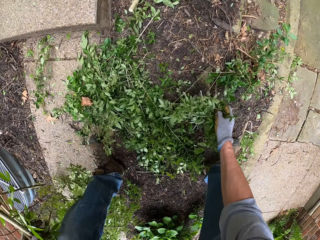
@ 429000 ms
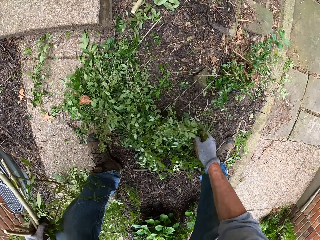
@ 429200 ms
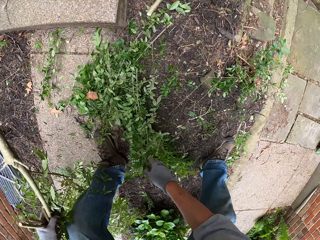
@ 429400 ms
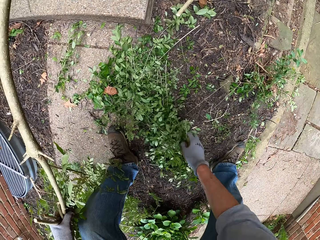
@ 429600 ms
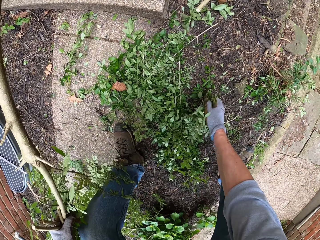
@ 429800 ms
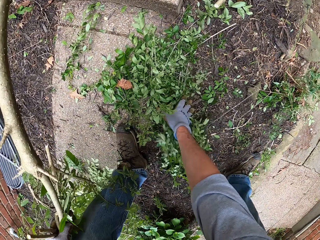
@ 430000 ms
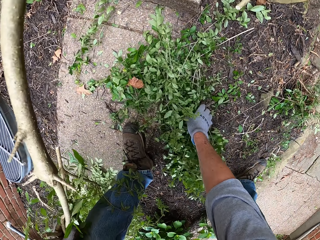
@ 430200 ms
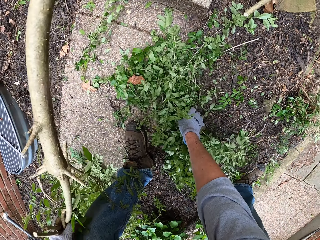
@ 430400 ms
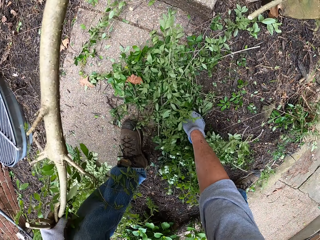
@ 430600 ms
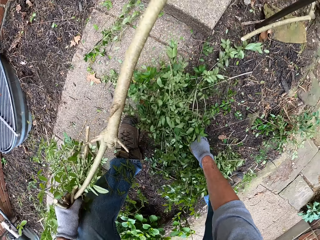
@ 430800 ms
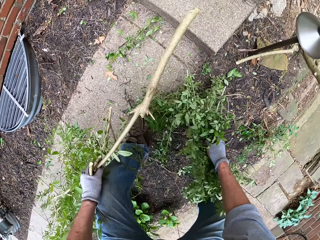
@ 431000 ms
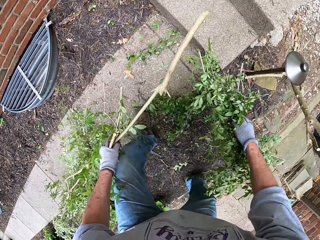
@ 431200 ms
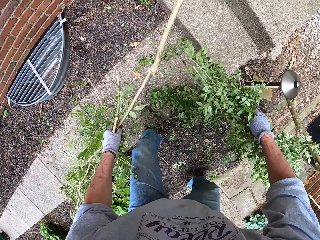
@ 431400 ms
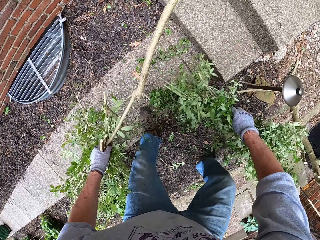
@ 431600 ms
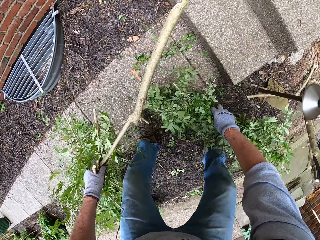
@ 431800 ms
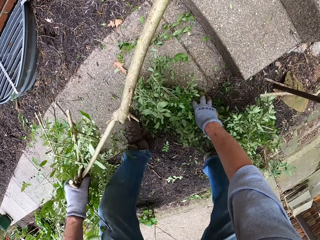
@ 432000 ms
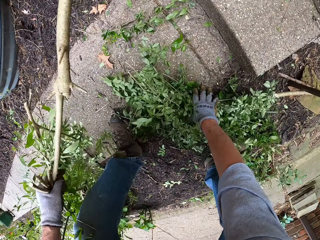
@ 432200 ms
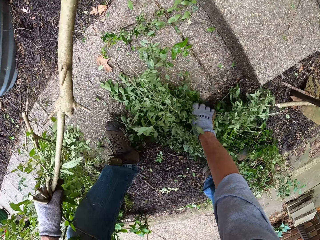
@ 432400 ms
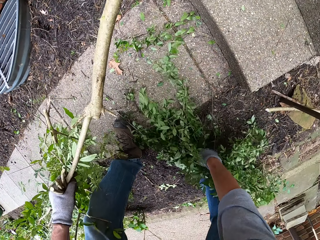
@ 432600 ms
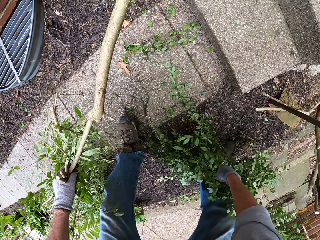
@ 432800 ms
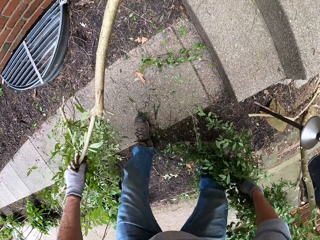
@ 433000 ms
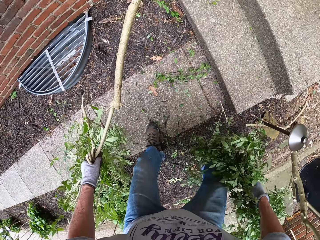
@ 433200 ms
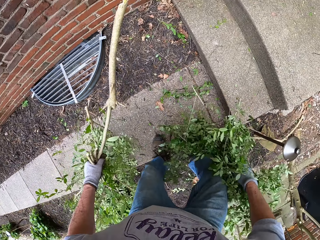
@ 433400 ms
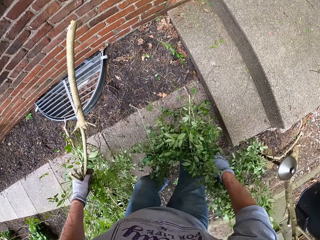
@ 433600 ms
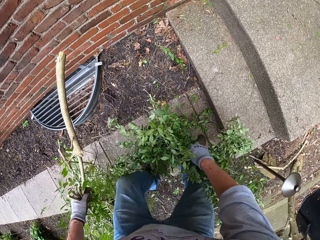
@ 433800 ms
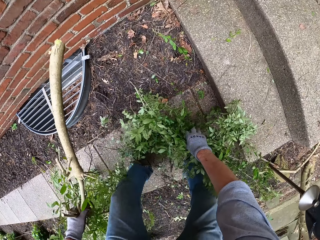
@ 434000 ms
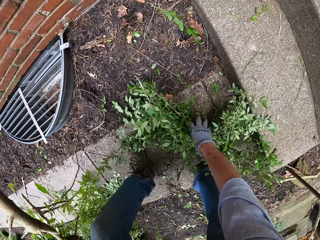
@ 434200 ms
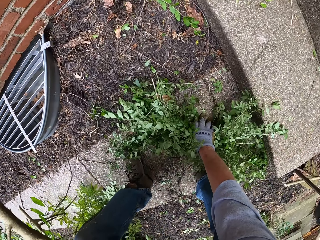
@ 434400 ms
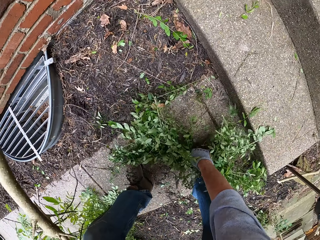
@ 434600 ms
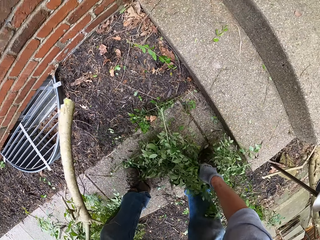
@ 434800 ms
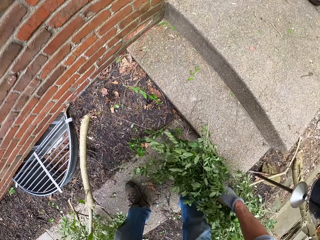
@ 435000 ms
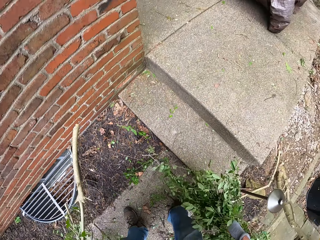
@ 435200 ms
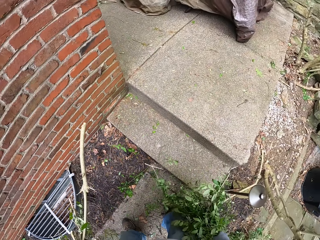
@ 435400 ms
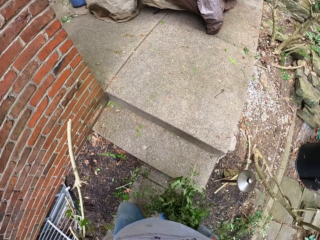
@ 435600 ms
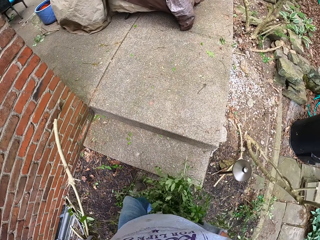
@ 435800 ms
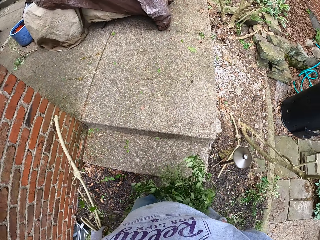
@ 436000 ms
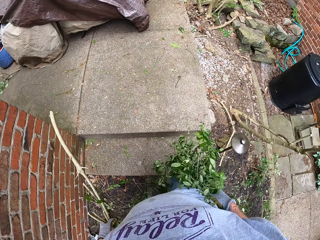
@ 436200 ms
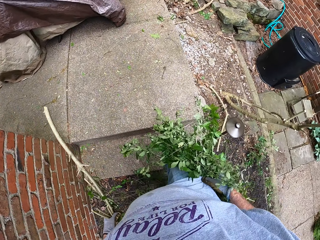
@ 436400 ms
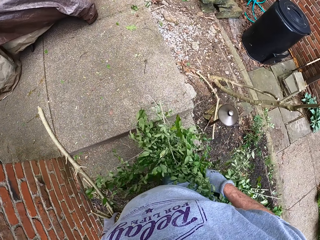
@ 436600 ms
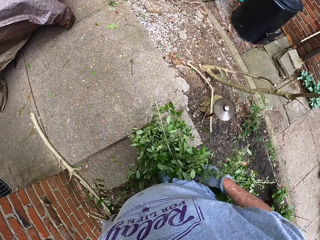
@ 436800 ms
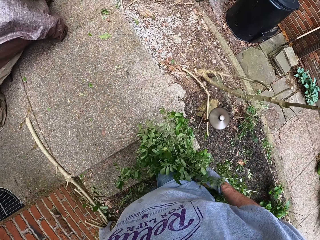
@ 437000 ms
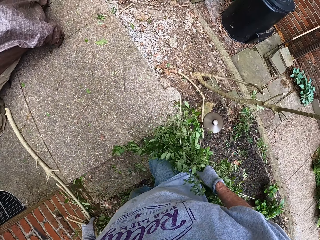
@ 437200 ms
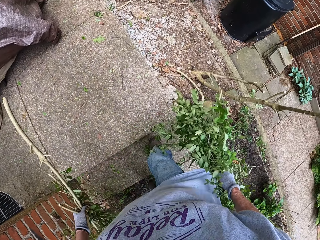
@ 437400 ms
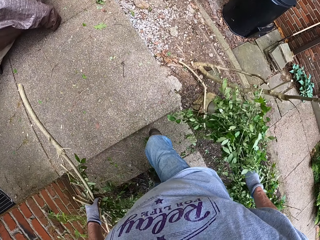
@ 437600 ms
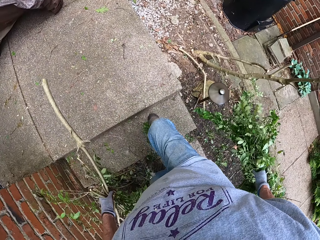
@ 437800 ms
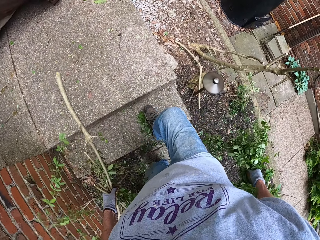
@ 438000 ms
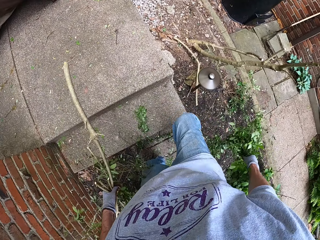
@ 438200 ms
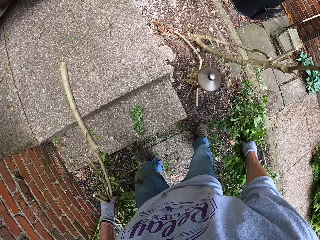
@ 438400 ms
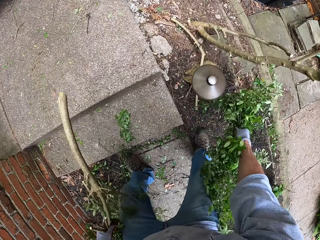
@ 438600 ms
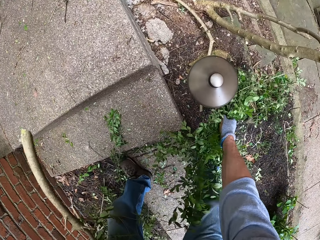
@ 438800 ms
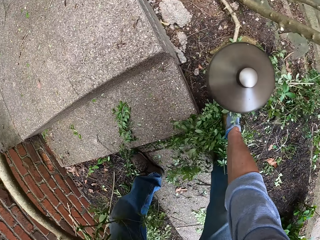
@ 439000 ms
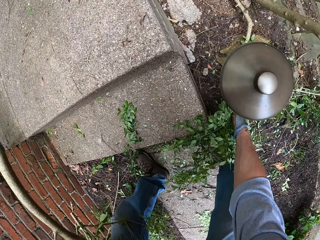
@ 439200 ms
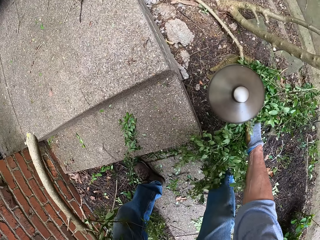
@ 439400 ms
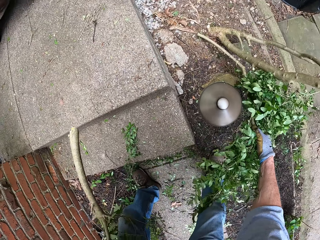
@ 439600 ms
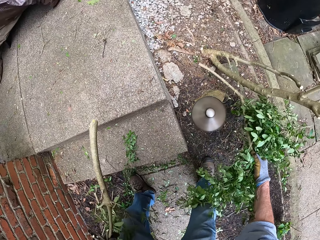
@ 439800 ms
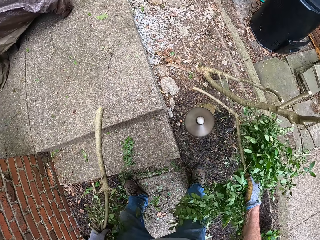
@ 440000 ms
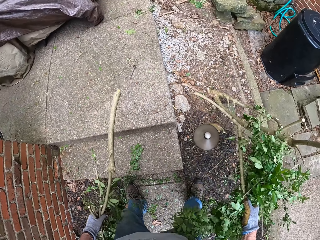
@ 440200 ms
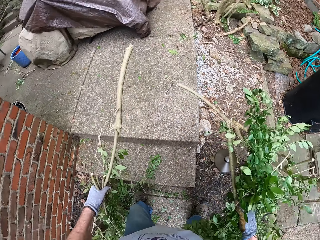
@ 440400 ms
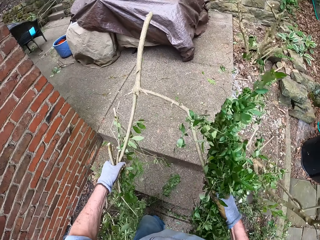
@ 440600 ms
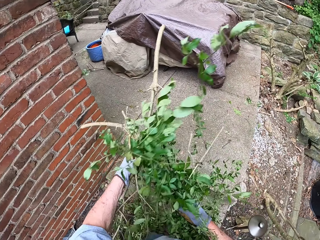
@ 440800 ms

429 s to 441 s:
The camera wearer collects a branch of the tree from the ground.

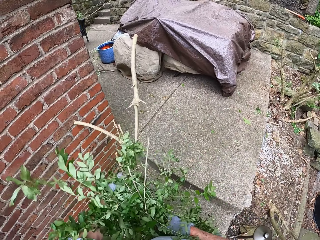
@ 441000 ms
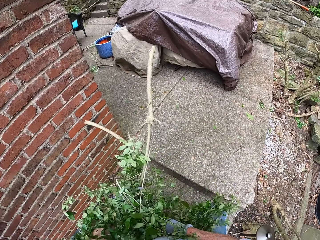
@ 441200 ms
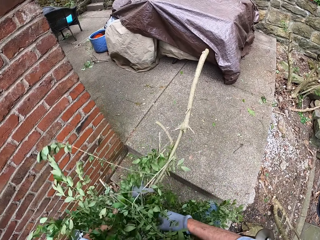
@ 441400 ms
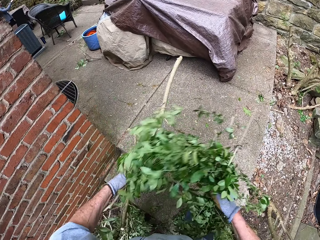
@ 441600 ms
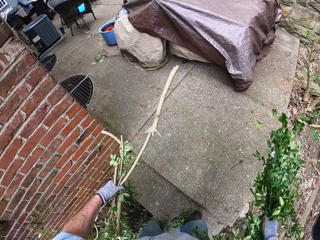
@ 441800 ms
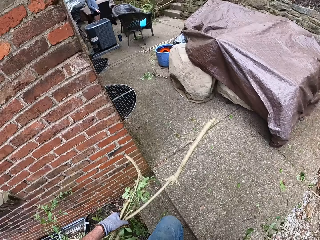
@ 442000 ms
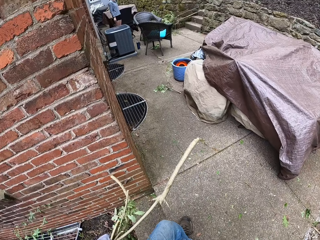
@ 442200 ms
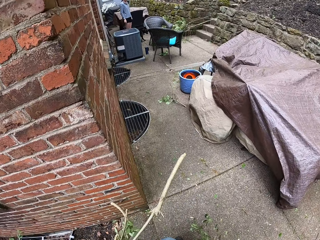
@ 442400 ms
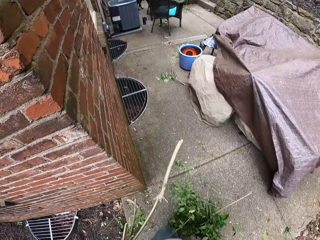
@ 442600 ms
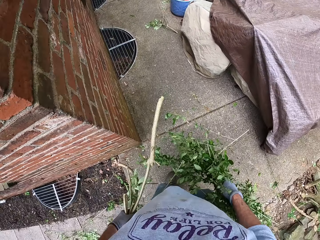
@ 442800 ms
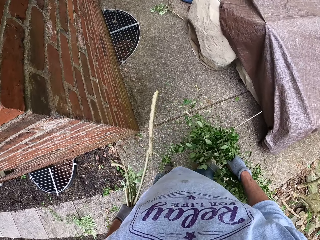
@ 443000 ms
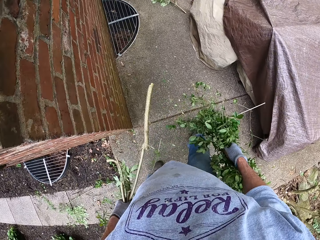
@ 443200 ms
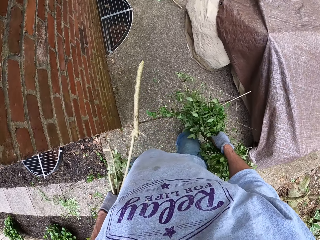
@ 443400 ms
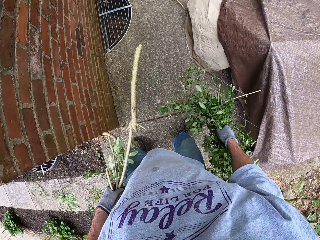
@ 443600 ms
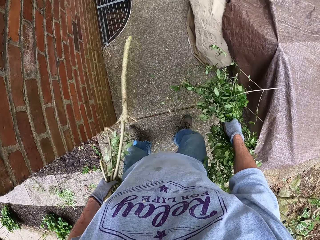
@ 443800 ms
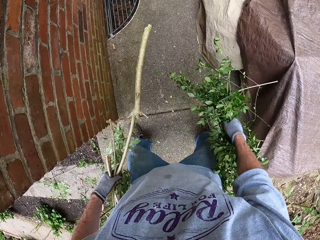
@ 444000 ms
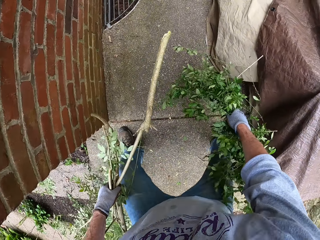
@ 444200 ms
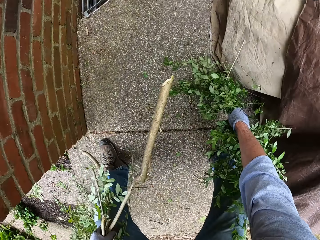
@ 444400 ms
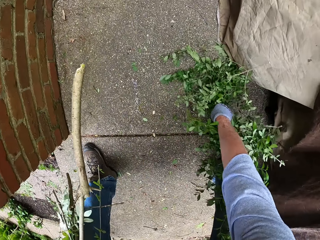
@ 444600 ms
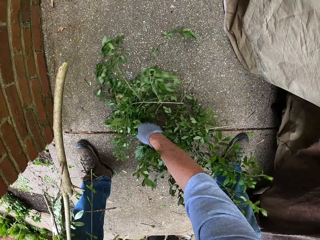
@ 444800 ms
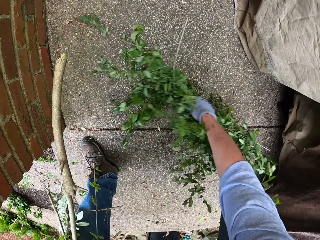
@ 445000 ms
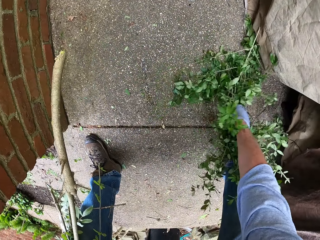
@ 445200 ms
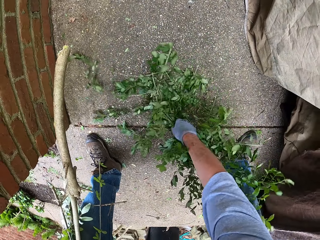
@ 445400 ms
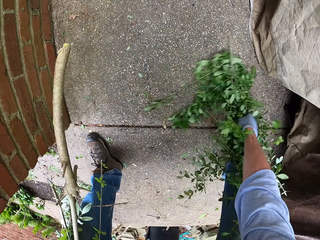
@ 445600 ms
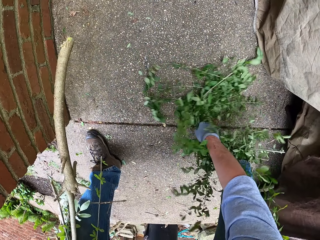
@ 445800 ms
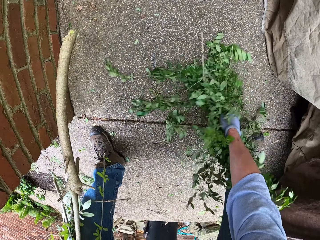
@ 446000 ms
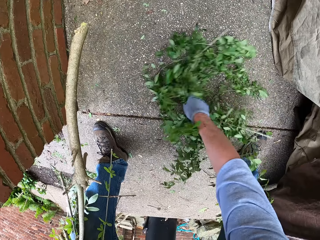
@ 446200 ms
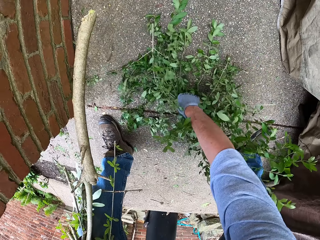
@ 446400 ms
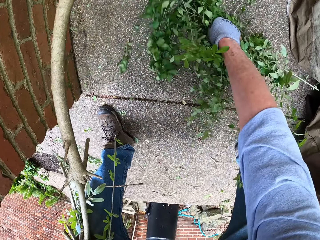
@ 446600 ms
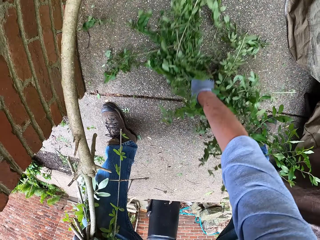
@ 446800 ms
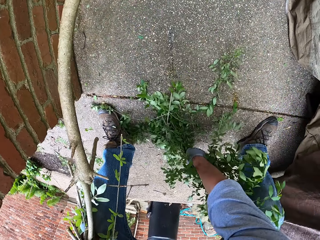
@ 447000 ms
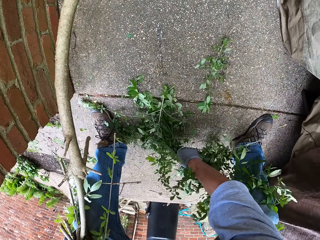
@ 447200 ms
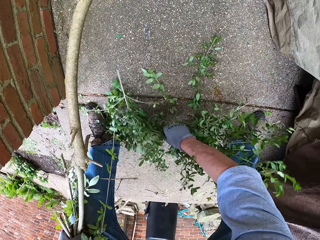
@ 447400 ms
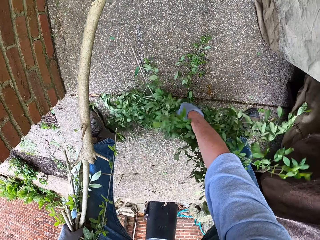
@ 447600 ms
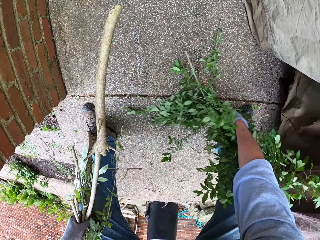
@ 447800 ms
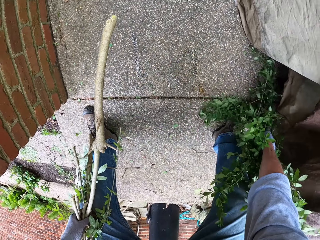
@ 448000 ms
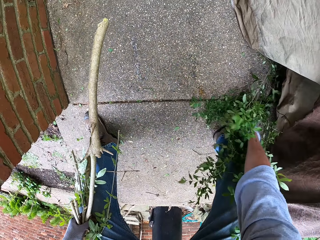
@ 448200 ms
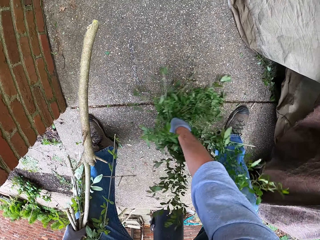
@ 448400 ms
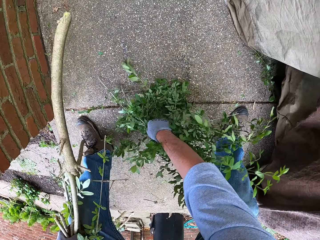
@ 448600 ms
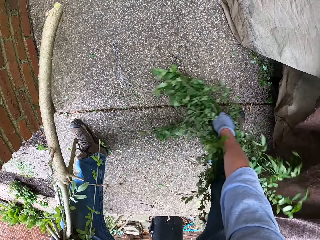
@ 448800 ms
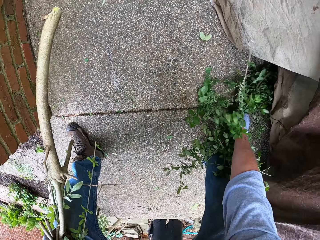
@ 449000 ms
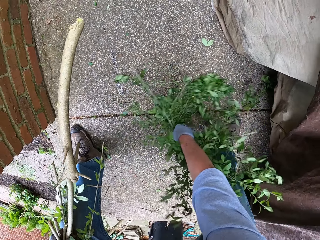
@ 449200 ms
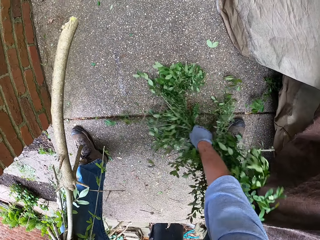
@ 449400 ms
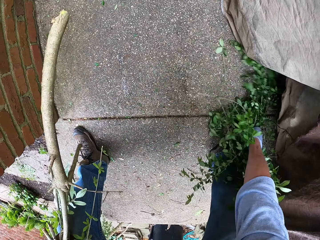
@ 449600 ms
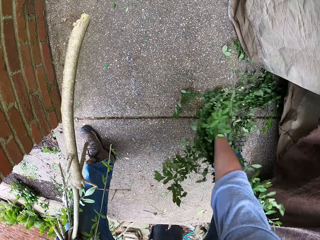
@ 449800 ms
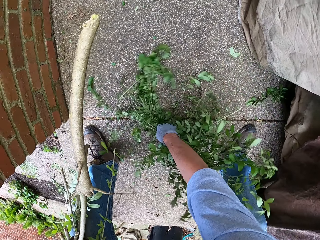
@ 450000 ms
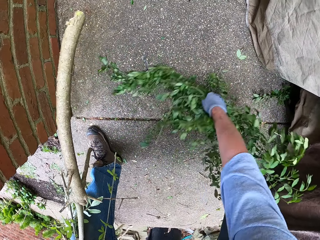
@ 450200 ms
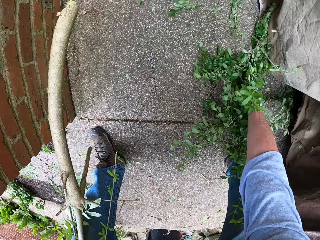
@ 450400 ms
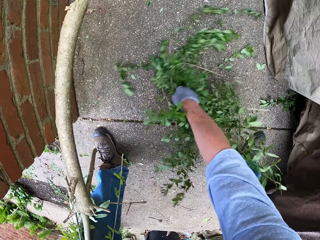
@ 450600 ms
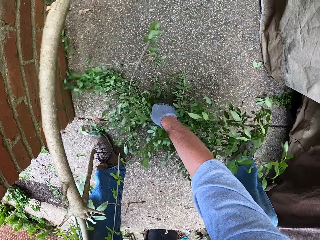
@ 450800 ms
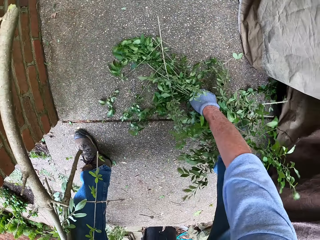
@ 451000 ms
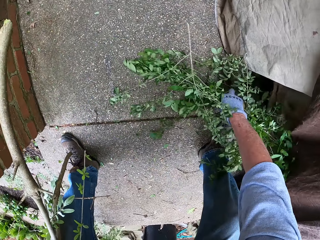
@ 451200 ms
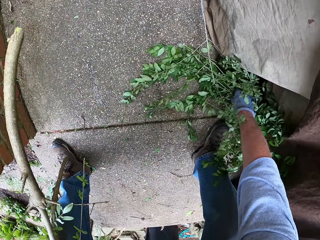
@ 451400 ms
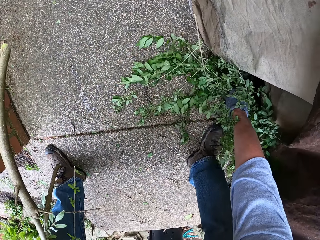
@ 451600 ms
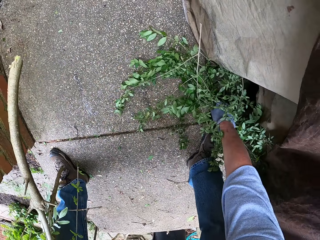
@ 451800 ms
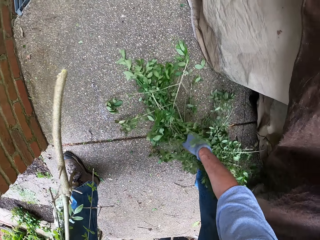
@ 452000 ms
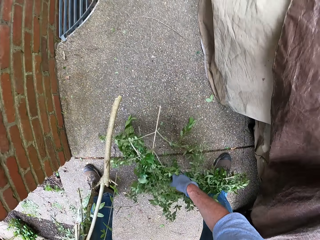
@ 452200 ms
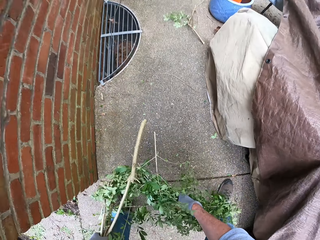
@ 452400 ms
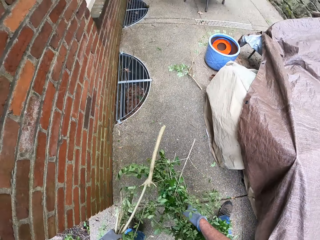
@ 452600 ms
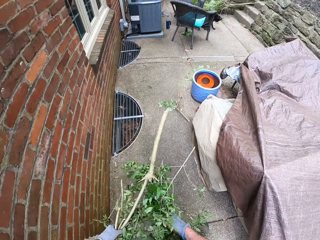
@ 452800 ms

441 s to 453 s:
The camera wearer cleans the ground. They sweep the compound.
